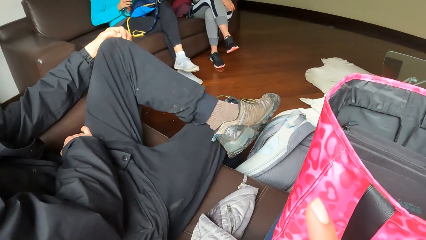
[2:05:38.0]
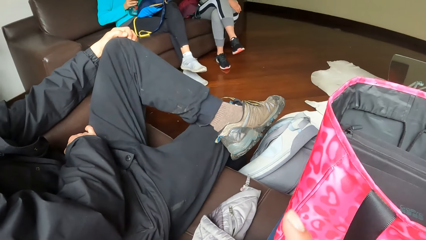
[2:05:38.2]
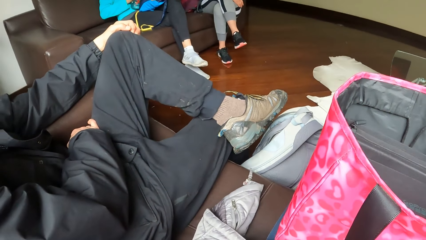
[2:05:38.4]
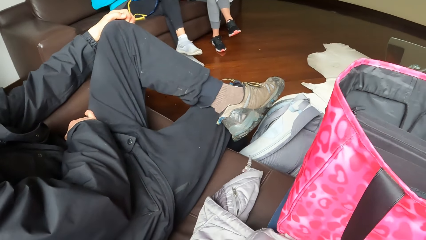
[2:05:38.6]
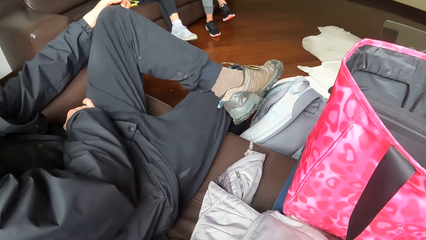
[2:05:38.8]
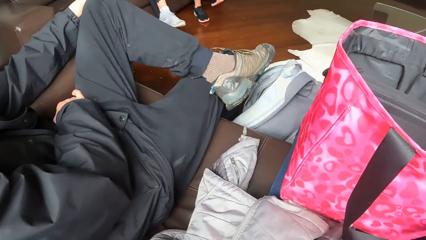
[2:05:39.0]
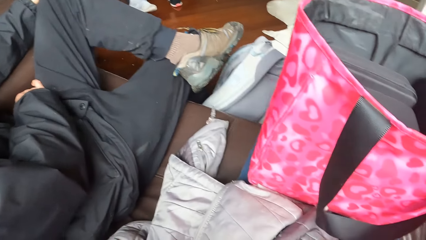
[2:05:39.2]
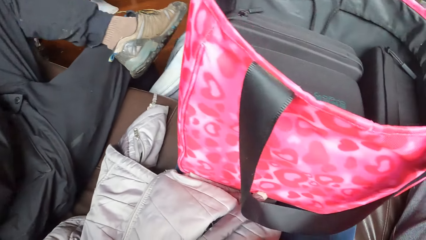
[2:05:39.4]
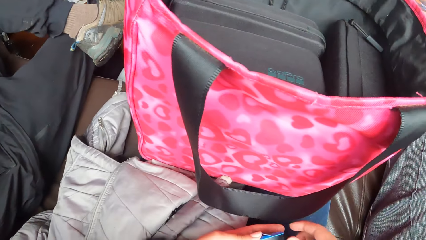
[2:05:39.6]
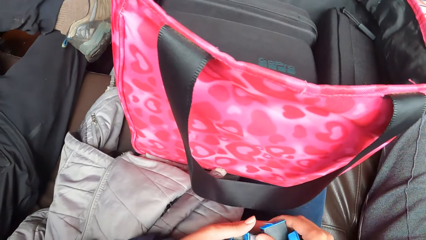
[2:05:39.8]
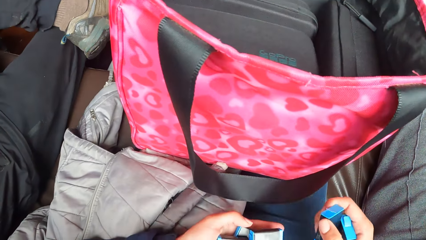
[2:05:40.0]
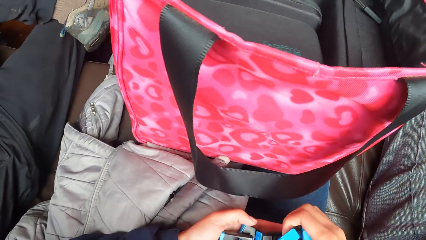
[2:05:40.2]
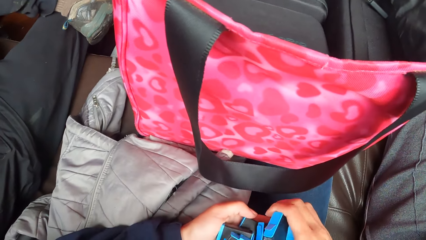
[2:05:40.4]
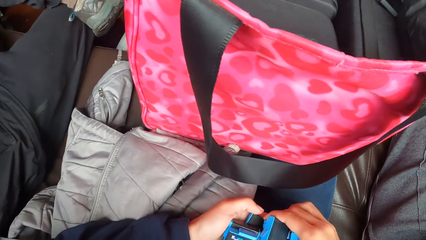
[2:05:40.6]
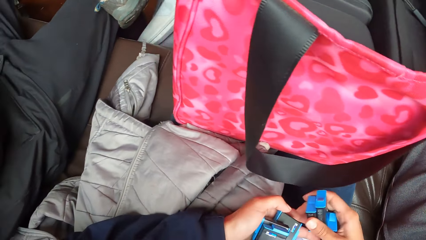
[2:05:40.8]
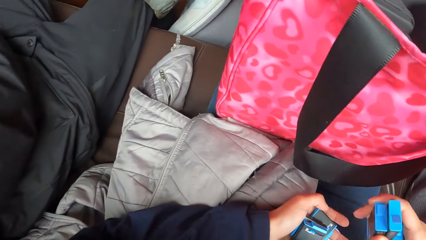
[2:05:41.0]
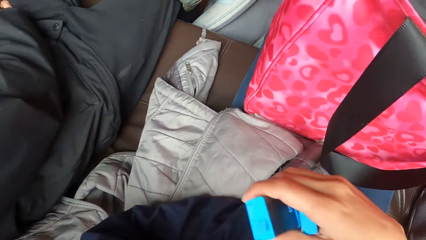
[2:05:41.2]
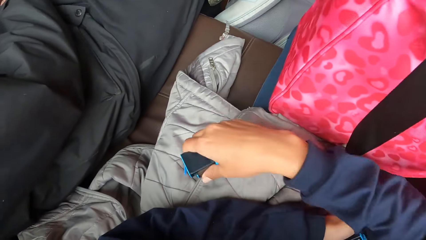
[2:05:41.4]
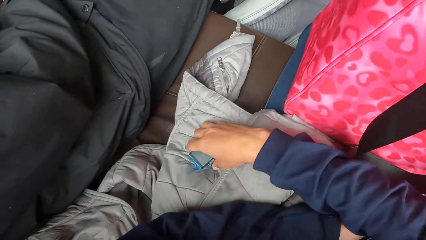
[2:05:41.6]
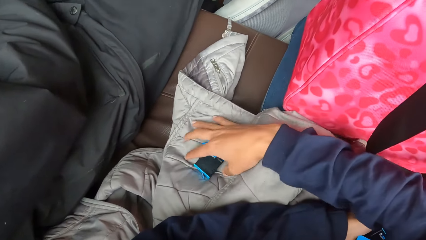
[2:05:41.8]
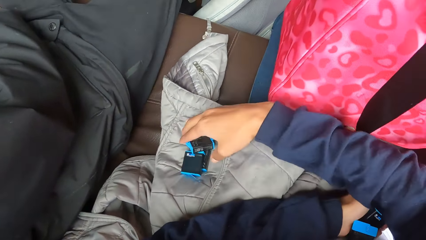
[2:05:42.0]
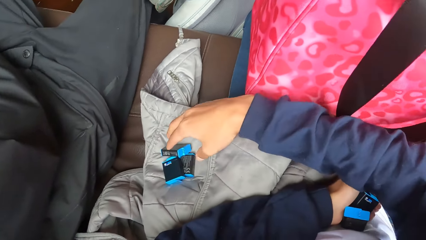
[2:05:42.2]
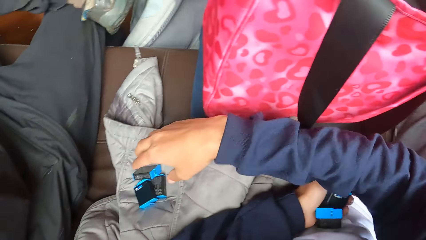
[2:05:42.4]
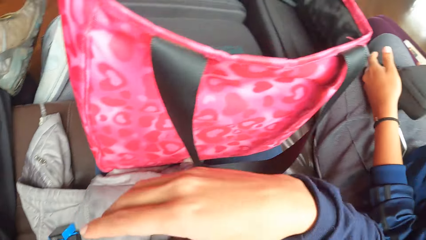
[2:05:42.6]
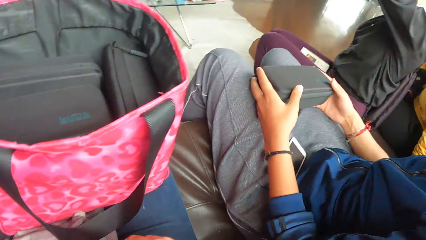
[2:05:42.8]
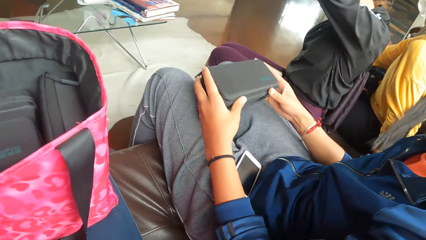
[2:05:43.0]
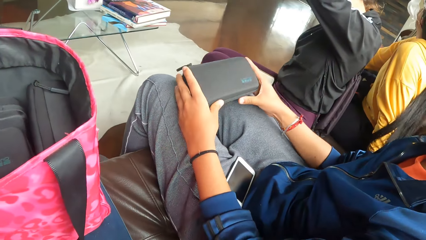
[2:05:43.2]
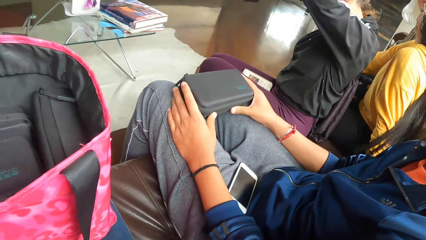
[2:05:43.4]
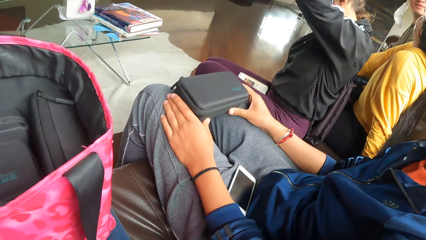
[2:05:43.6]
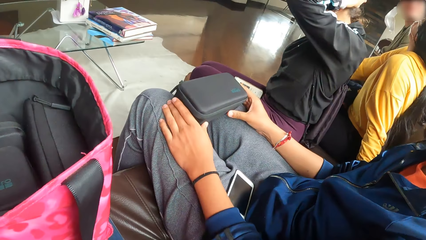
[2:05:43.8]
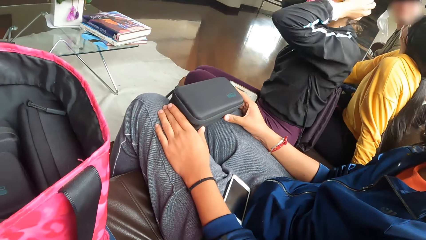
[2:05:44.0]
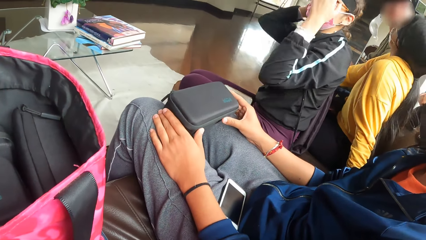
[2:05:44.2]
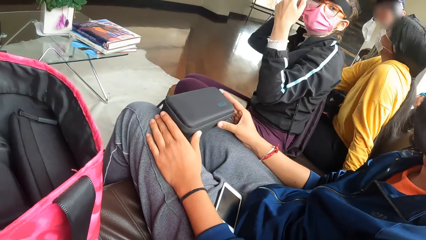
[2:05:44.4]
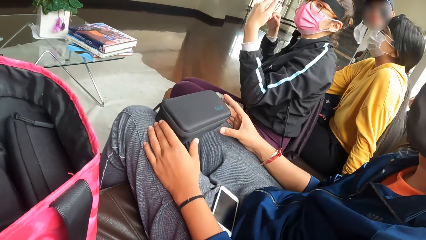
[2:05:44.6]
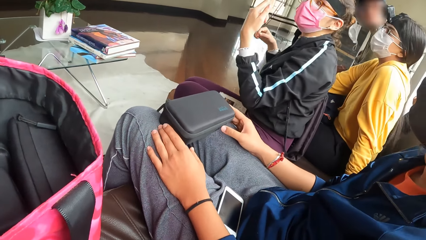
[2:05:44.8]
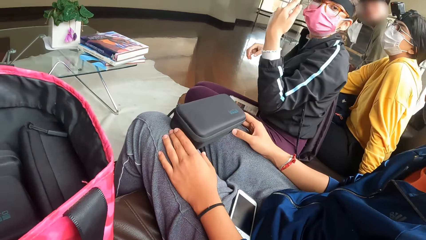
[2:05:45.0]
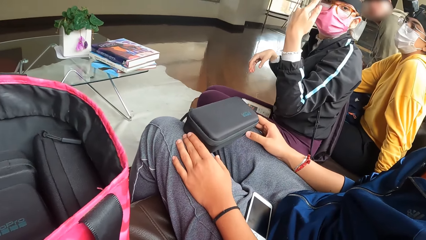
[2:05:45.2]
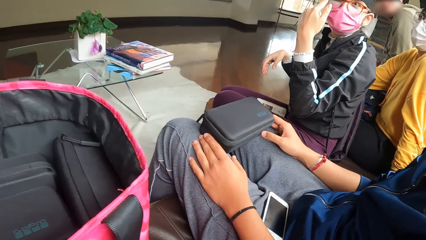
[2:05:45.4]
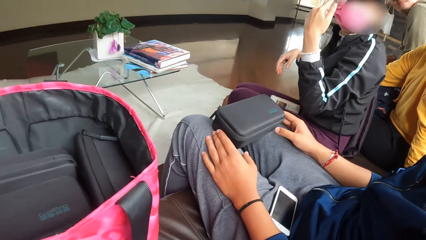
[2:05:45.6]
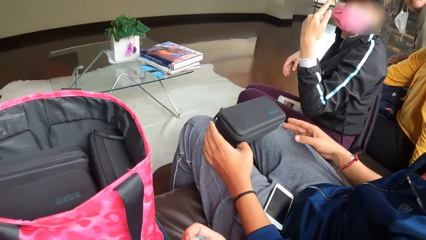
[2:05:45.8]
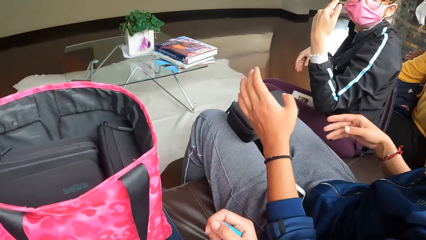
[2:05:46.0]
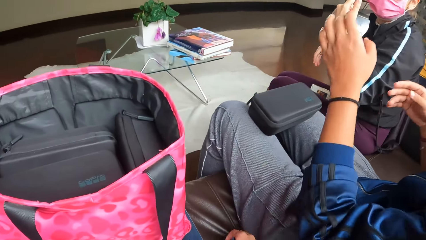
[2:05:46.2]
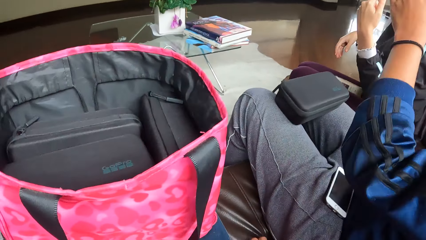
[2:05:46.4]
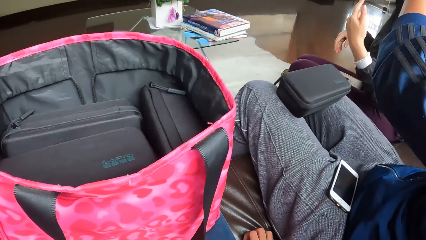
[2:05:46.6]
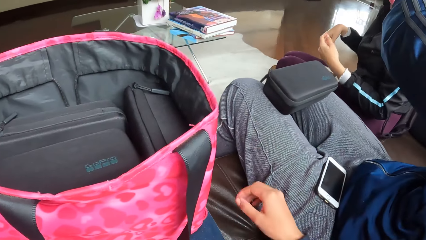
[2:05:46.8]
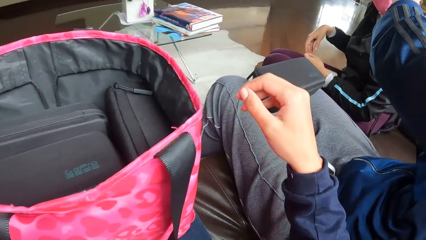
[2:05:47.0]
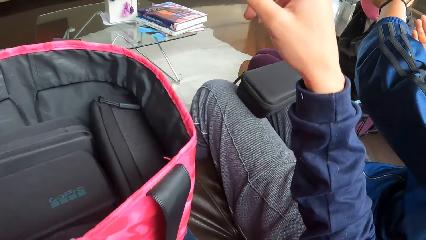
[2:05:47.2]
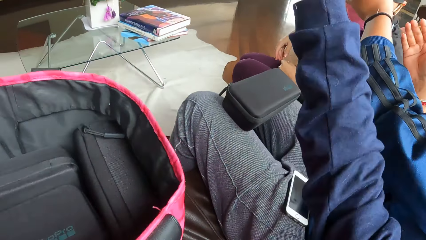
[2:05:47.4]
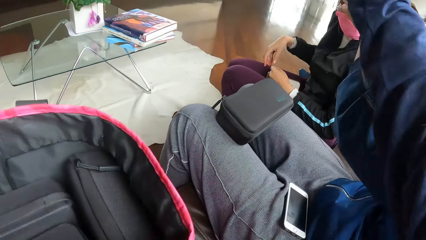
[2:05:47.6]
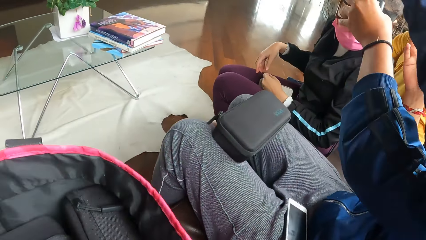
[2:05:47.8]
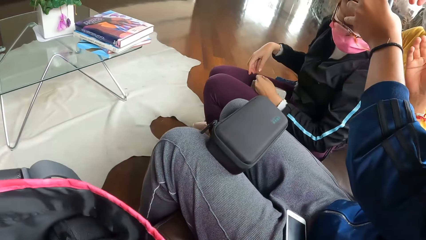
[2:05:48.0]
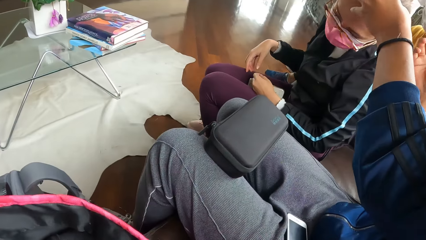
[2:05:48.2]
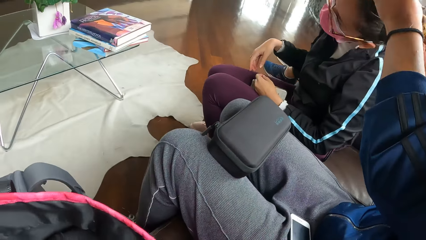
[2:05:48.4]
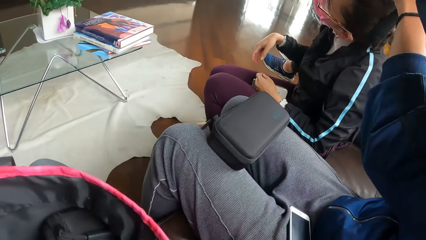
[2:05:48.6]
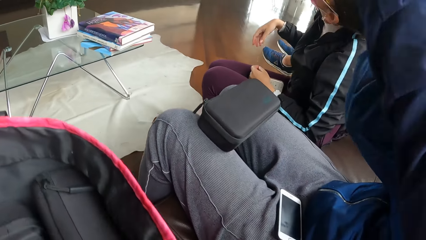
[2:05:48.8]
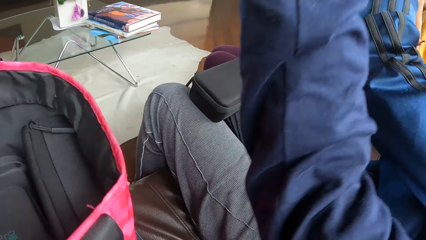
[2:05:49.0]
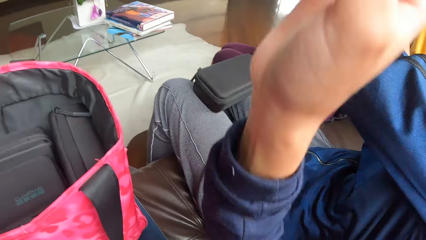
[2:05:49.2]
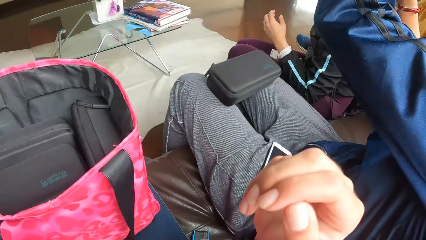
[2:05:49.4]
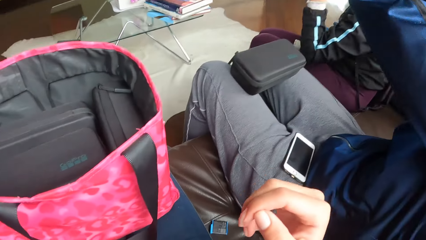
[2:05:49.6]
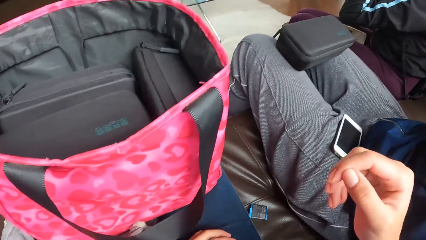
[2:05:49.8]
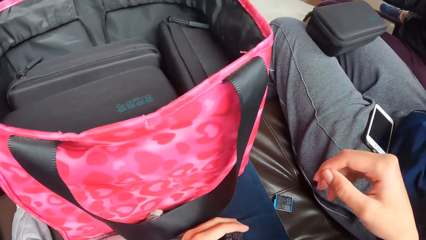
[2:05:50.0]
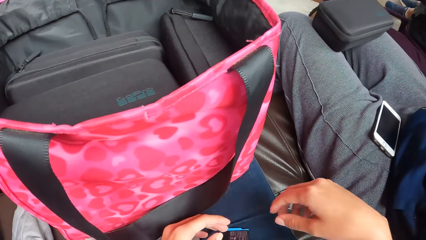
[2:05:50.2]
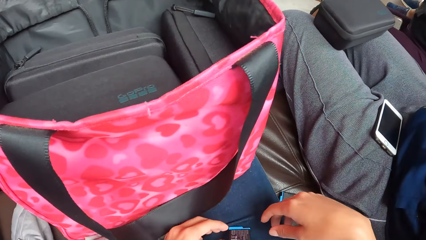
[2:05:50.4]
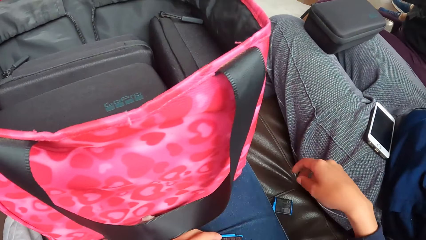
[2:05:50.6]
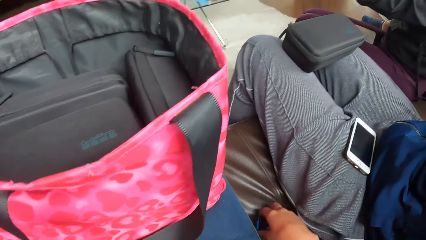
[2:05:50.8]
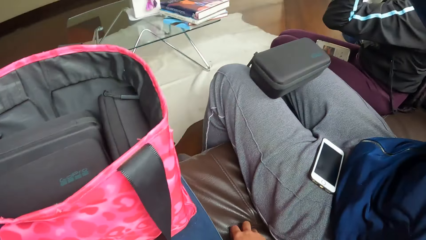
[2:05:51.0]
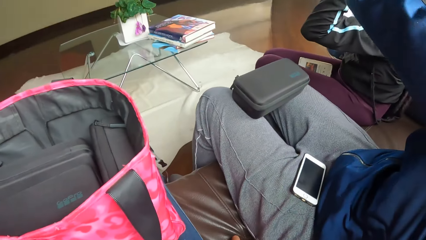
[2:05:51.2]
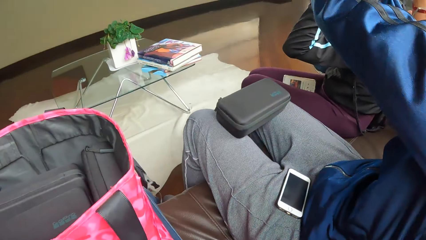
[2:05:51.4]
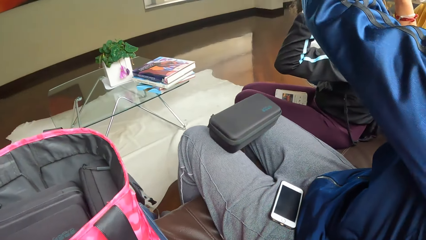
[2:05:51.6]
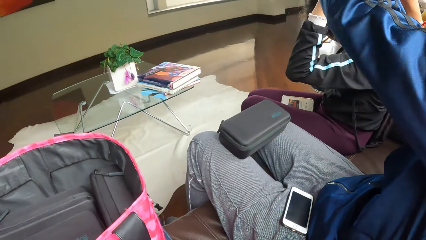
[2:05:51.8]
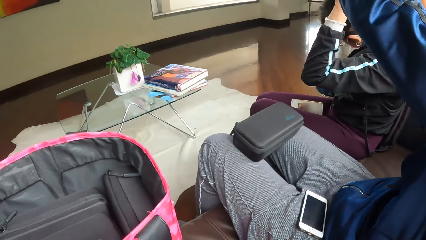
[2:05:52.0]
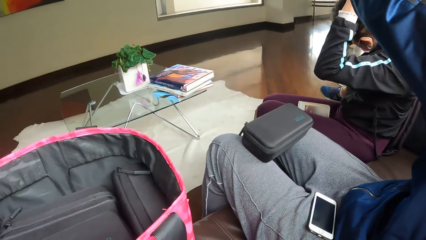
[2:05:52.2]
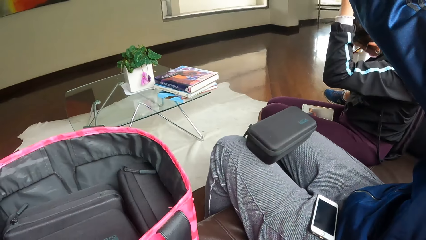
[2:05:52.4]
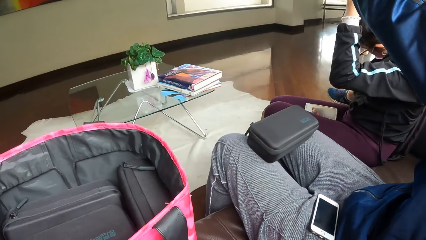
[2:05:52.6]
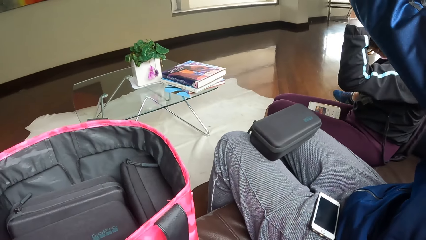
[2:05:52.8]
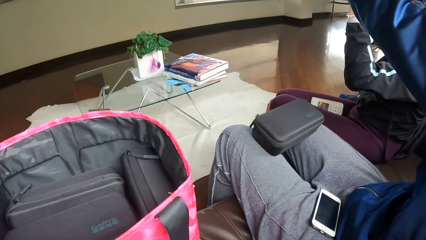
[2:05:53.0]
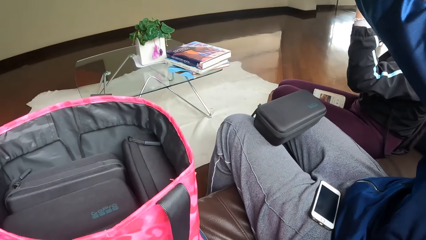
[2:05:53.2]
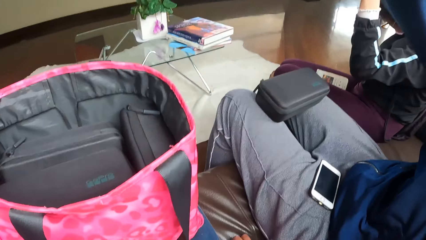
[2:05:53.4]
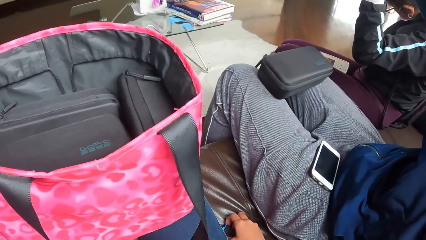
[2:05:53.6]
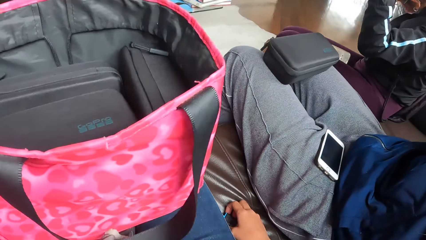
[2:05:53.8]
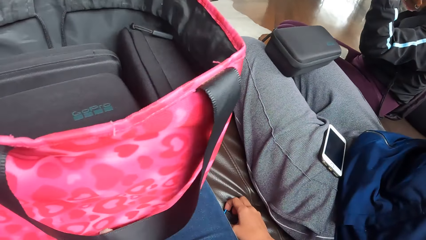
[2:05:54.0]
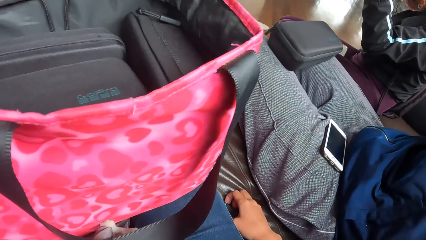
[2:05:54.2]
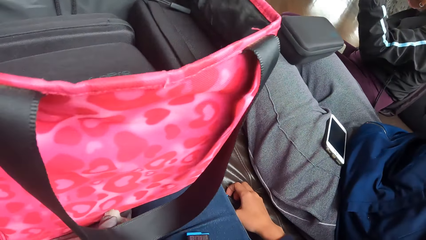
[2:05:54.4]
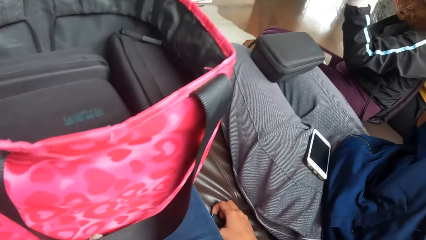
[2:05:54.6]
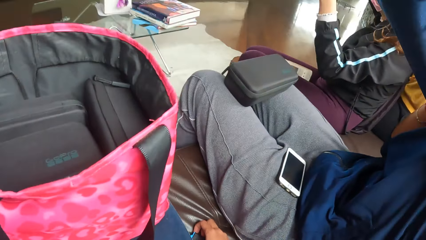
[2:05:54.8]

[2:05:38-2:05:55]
The camera wearer raises her right hand. She looks around. She collects the batteries from her left hand to the right hand. She keeps the batteries on her cardigan with her right hand. She looks around. A woman places a purse on the lap. The woman raises both hands. The camera wearer raises her right hand. The woman removes the head camera from another woman with both hands. The camera wearer drops her right hand. She looks around. The first woman raises her left hand.
